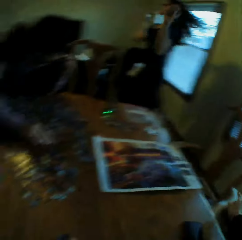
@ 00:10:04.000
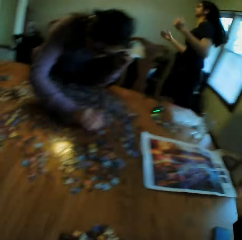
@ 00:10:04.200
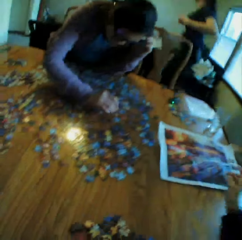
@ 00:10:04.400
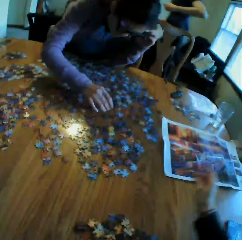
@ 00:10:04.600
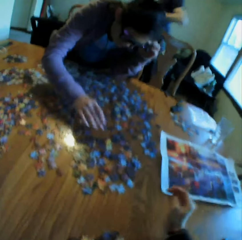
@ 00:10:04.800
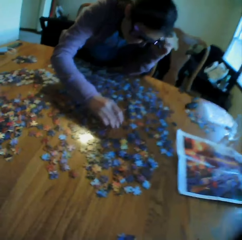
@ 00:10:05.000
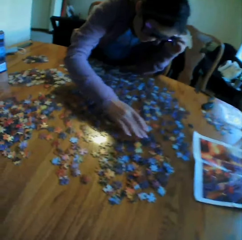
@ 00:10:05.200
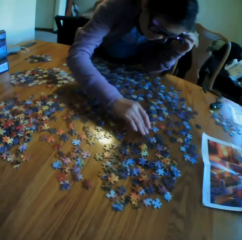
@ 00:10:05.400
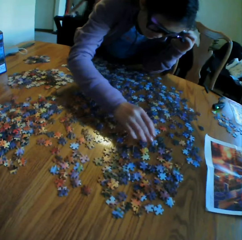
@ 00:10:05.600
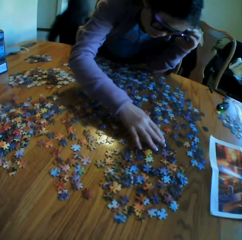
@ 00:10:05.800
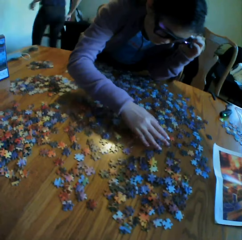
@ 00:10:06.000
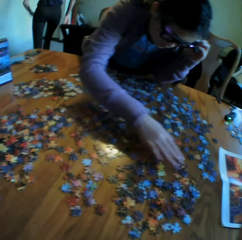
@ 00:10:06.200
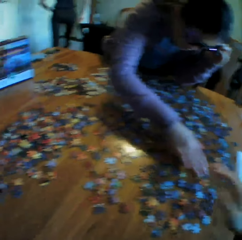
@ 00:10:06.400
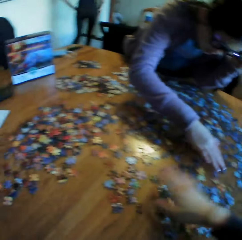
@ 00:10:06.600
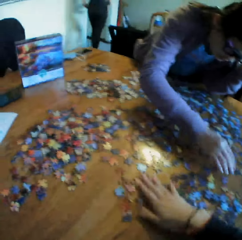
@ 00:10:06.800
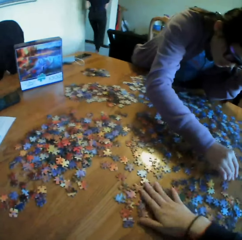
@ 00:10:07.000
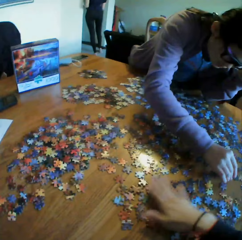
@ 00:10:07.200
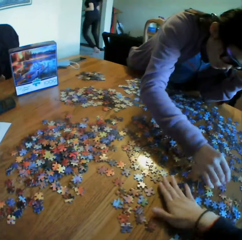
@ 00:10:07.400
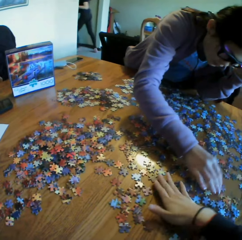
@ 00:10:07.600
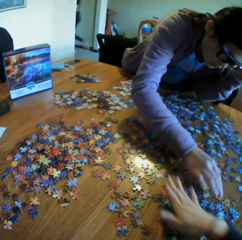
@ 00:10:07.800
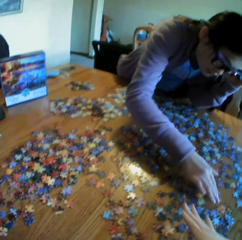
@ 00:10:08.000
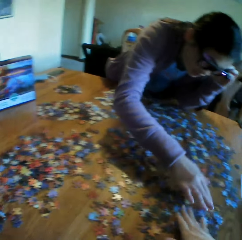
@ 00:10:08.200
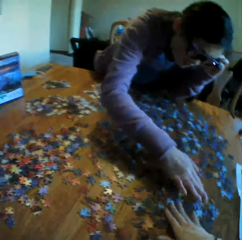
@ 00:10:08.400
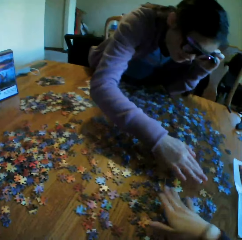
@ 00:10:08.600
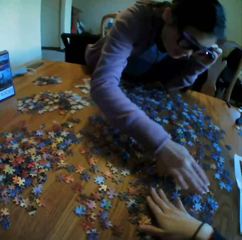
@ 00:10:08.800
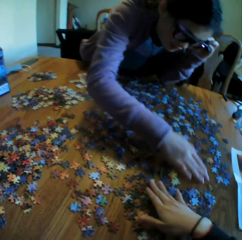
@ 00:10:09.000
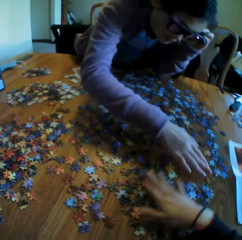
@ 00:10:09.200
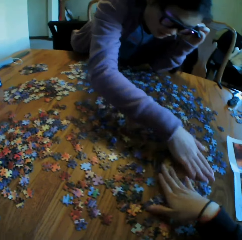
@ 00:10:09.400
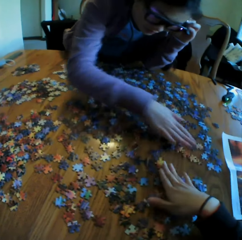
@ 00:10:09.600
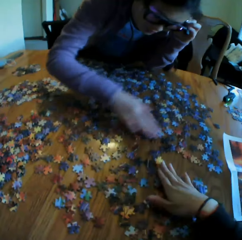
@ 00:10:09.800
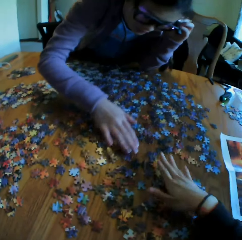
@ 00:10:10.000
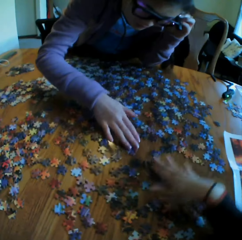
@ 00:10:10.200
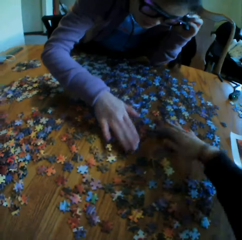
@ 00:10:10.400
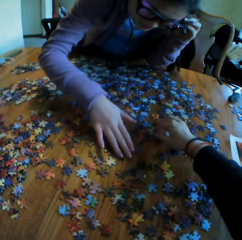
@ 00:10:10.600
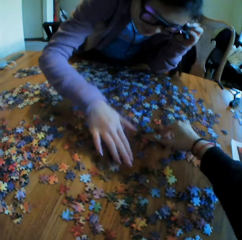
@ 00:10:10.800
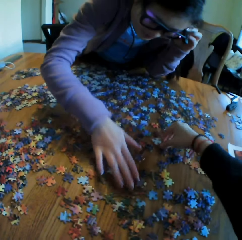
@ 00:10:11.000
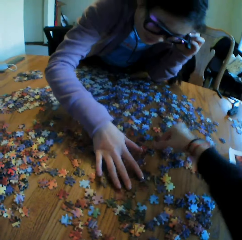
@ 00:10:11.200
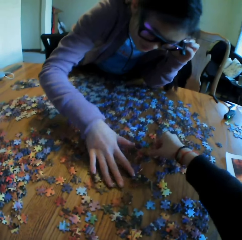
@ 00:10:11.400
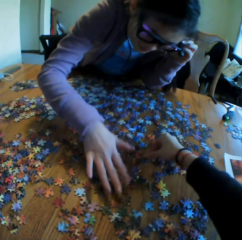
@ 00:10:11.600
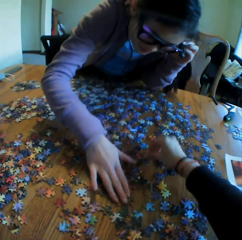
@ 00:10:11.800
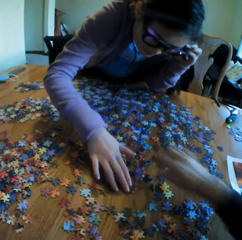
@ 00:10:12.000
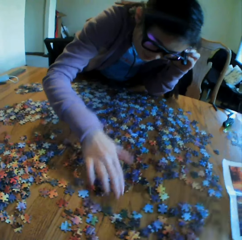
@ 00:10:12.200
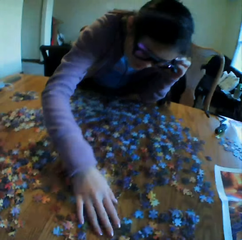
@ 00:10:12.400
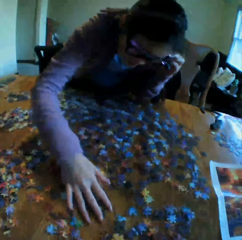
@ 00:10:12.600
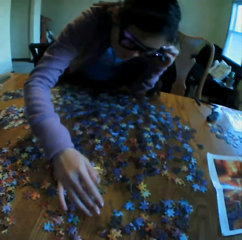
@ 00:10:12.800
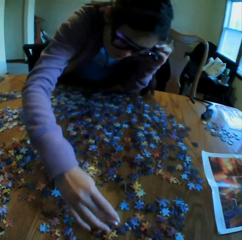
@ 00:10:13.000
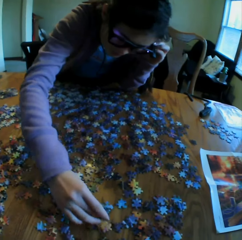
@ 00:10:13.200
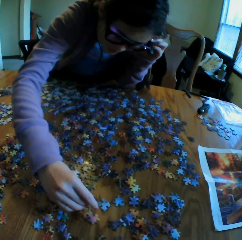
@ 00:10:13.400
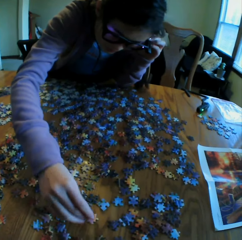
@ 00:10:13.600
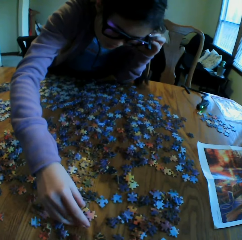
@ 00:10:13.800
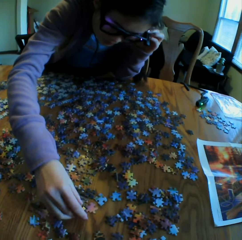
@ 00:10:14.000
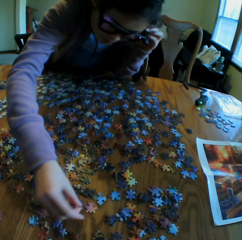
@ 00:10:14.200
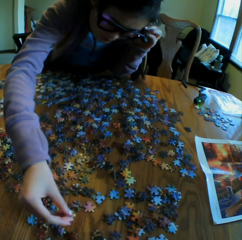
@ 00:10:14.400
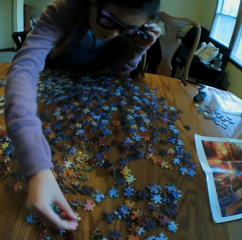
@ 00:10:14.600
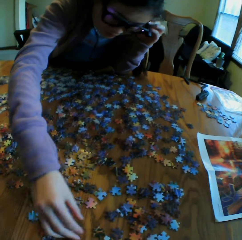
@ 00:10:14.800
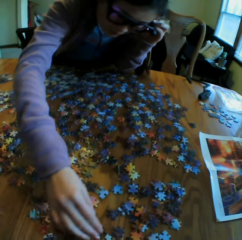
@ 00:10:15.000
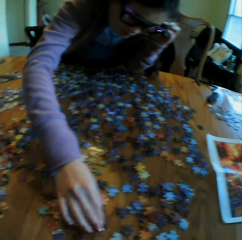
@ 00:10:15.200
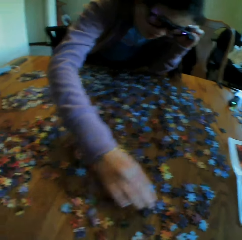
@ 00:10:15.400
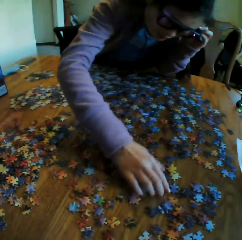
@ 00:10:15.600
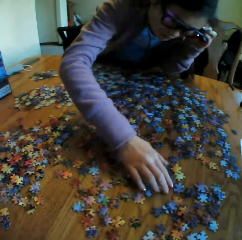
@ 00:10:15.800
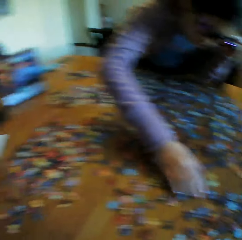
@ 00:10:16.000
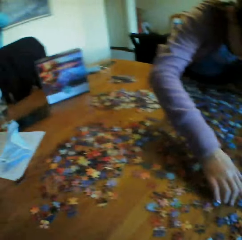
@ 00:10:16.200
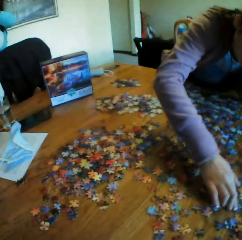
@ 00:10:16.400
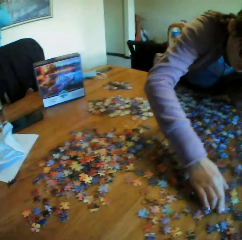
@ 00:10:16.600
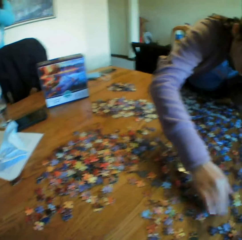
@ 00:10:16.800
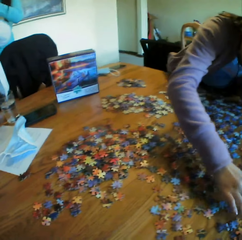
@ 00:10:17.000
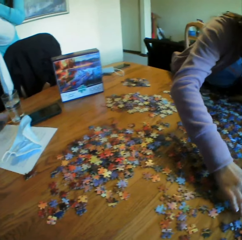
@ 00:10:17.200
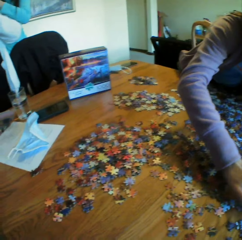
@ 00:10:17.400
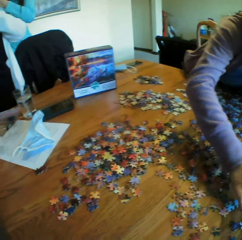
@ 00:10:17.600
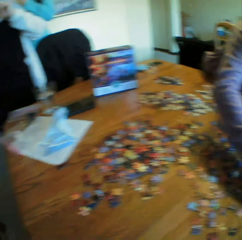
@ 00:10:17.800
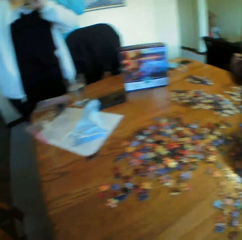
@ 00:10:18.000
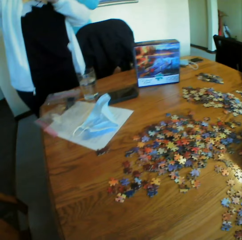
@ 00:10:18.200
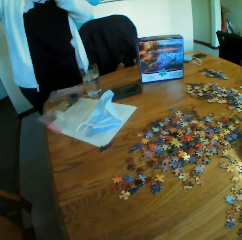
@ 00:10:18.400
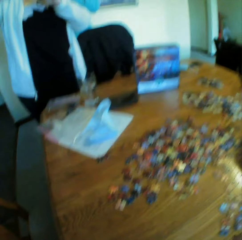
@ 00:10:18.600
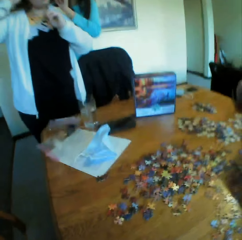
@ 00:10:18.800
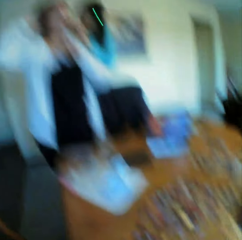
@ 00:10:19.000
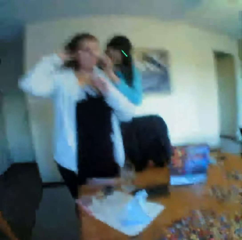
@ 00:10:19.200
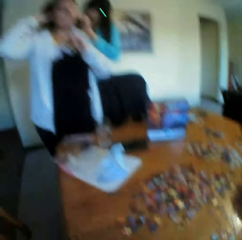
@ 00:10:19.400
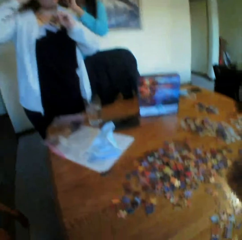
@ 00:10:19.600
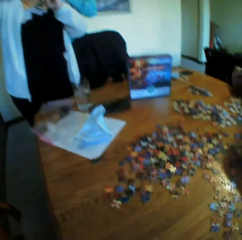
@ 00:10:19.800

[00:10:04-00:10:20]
The camera wearer moves the left hand. They touch the puzzle. They talk and arrange the jigsaw clipart with a woman. They laugh to the colleagues. They pick up the puzzles and put the puzzles on the table. They look at the woman. They converse to the colleagues. They look at the box on the table. They look at the woman.

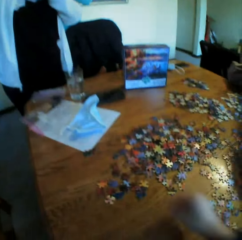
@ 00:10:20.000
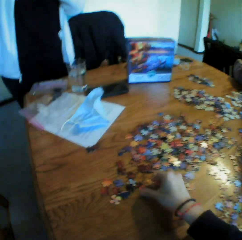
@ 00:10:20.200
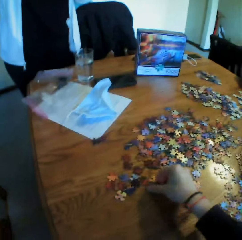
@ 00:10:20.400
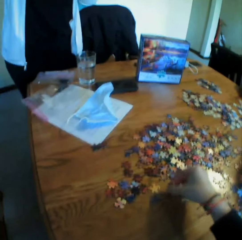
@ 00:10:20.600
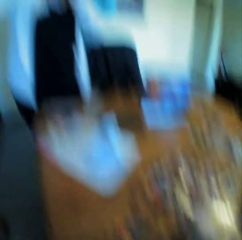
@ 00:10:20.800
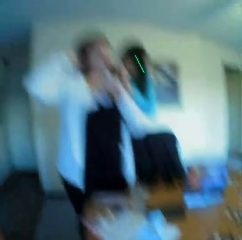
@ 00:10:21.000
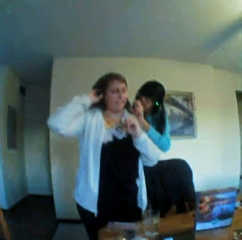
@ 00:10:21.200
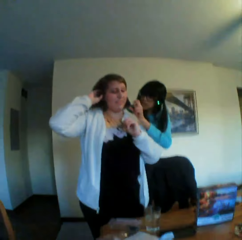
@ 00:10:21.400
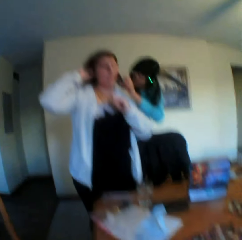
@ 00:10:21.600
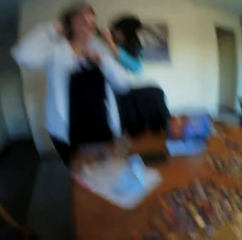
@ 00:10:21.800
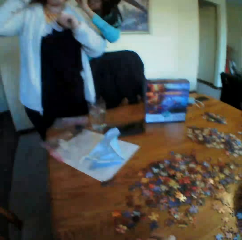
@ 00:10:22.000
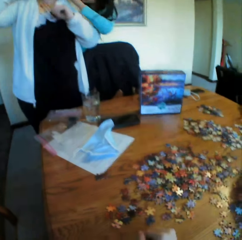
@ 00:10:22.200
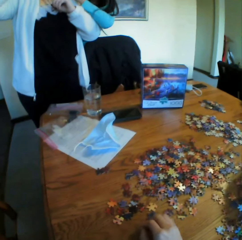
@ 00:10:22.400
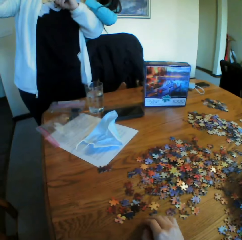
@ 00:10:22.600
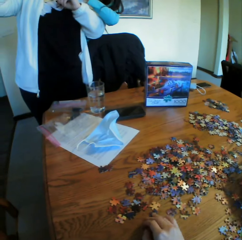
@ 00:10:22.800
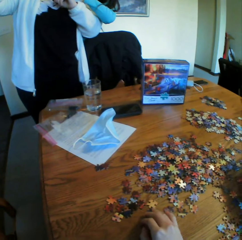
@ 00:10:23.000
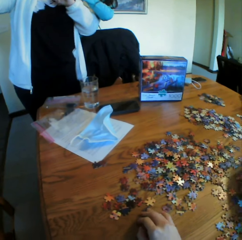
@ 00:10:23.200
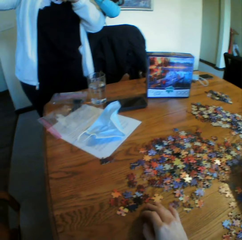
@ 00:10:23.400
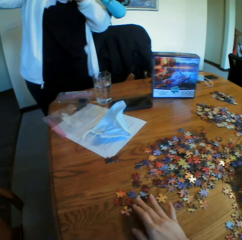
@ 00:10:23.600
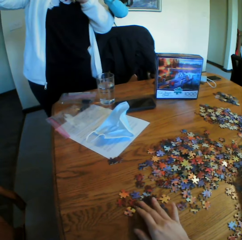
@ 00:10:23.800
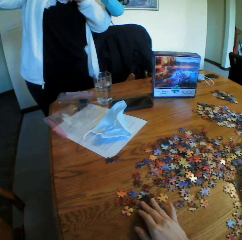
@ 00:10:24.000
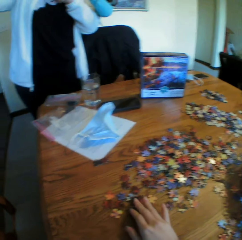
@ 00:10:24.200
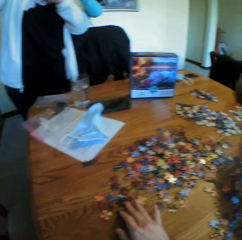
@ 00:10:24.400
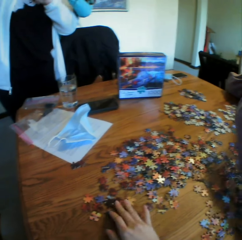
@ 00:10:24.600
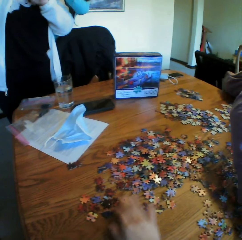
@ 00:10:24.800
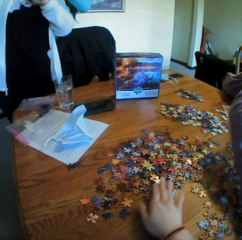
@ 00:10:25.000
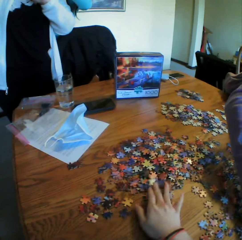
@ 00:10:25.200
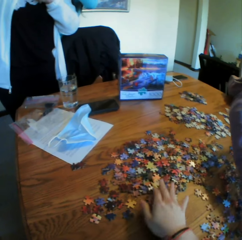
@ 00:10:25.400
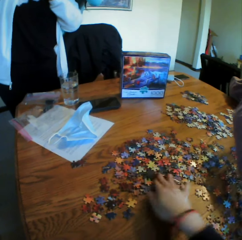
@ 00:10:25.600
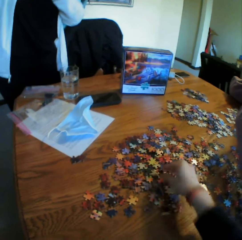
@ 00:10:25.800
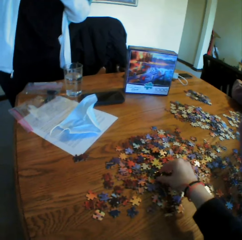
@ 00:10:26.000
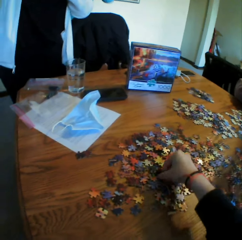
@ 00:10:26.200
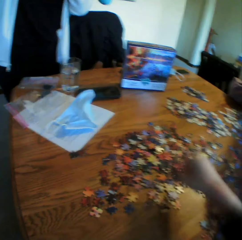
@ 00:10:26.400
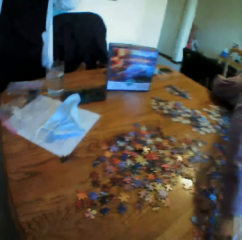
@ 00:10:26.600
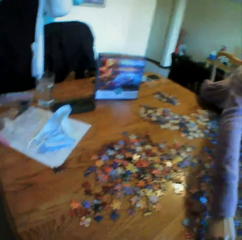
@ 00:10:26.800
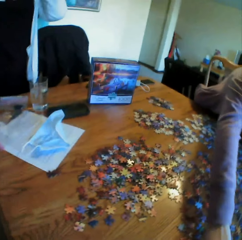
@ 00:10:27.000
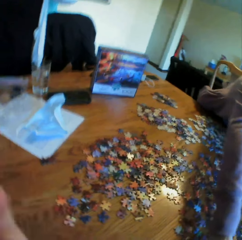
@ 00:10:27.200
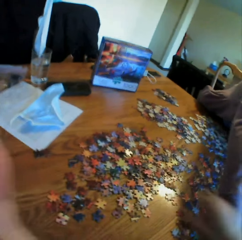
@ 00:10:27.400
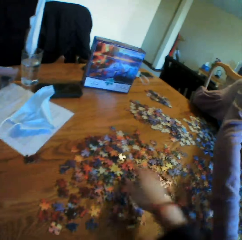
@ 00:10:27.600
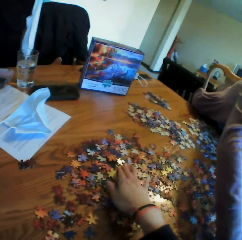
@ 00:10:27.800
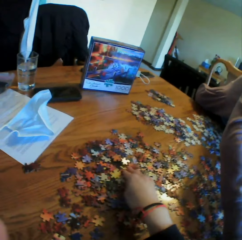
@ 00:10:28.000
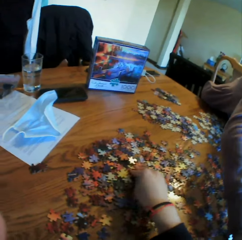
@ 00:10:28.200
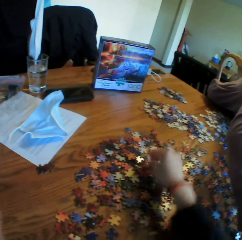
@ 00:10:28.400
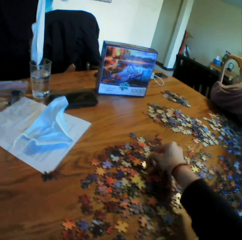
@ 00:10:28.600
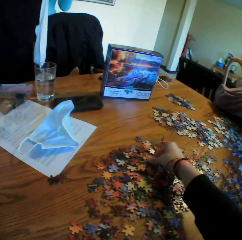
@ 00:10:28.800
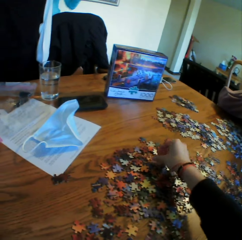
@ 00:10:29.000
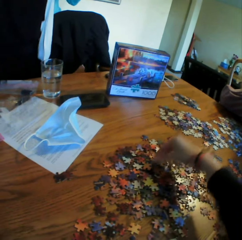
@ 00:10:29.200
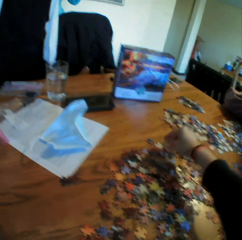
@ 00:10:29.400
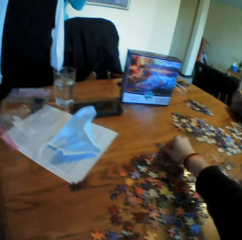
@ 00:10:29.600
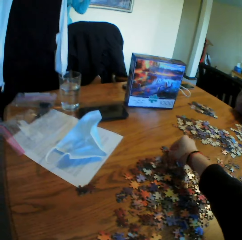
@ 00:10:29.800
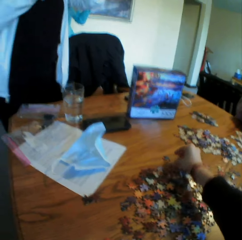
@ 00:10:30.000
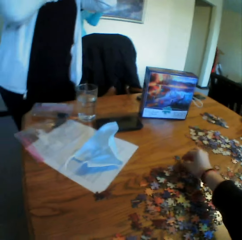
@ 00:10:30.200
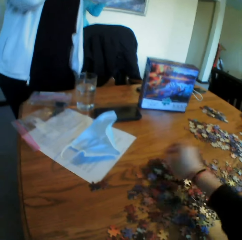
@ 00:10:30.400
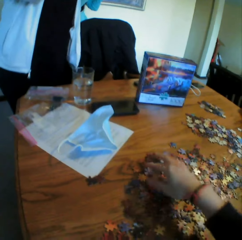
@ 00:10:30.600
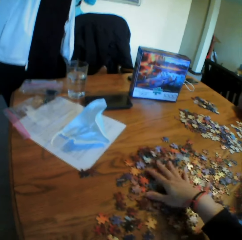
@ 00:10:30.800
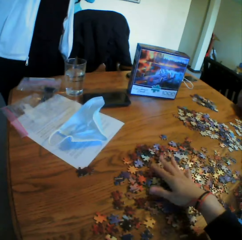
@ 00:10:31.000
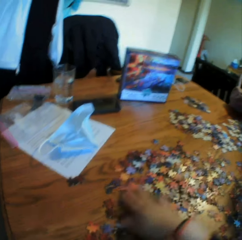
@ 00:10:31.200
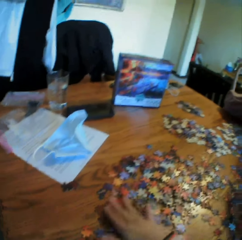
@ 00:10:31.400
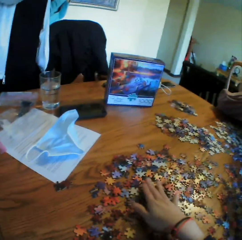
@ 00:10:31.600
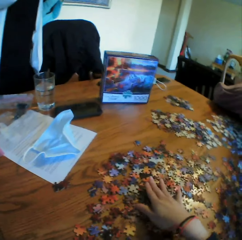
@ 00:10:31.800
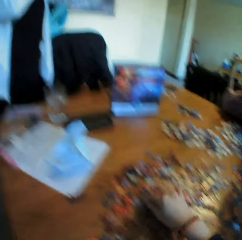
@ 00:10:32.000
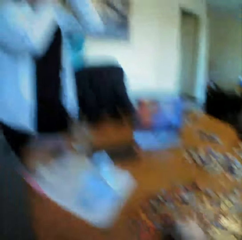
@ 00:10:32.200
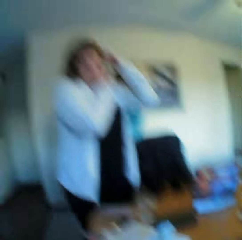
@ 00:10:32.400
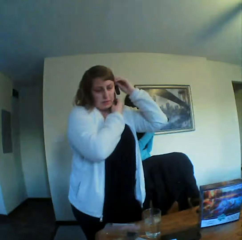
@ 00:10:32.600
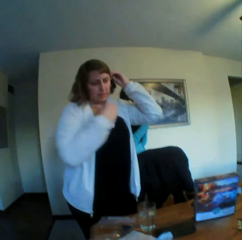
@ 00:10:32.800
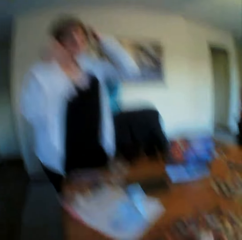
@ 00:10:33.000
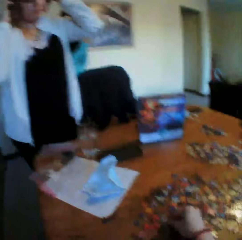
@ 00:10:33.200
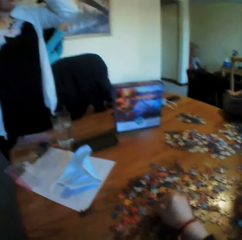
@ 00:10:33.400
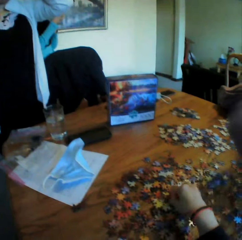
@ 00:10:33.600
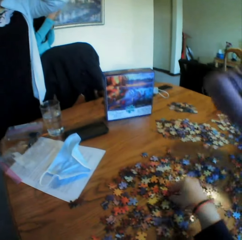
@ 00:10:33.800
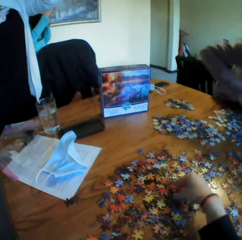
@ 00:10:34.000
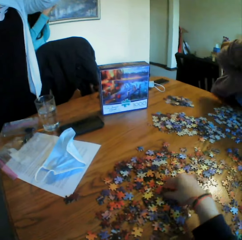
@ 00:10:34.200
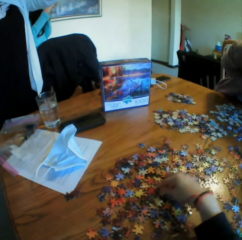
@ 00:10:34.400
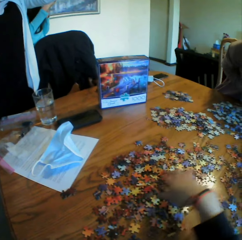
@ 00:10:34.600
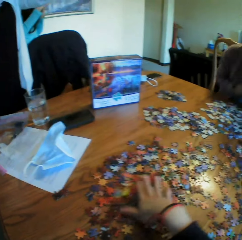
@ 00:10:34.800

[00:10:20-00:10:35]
The camera wearer picks up a paper puzzle. They look at the colleagues. They touch the puzzles on the table. They pick up a puzzle on the table. They move the left hand. They turn the puzzles on the table. They converse to a woman. They spread the puzzles on the table. The woman talks to the camera wearer. The camera wearer looks at the woman.
